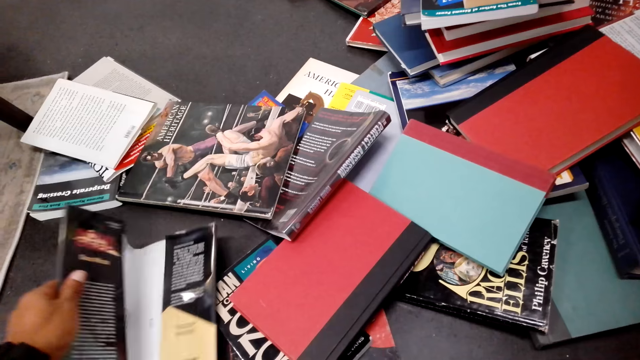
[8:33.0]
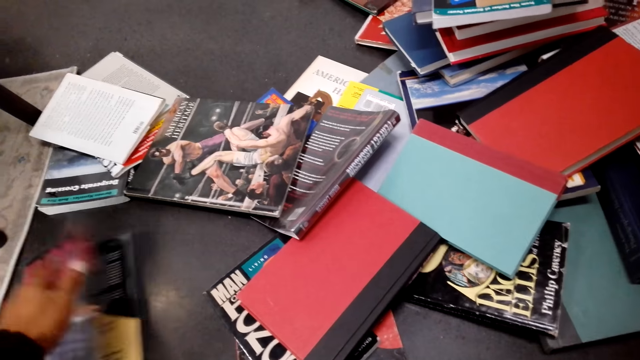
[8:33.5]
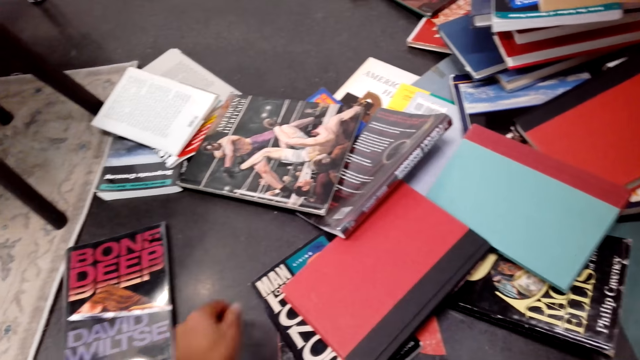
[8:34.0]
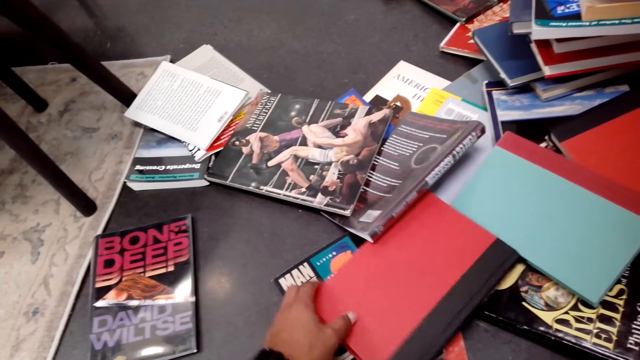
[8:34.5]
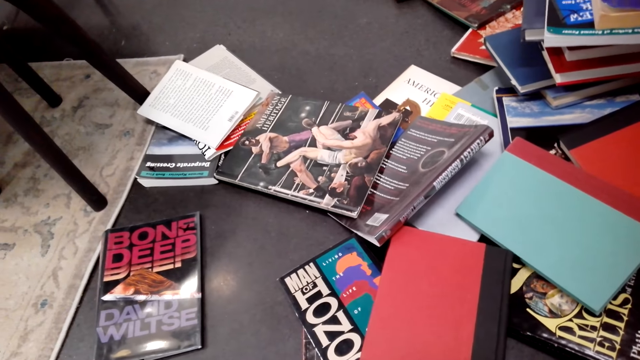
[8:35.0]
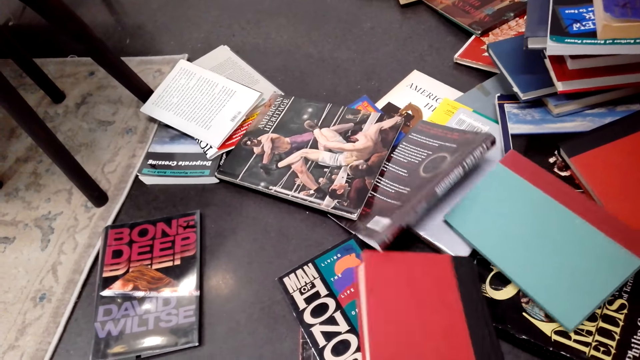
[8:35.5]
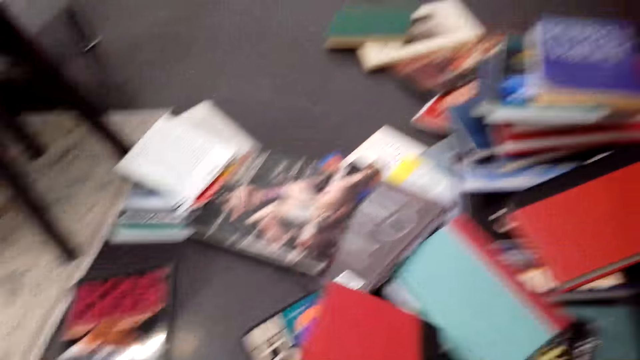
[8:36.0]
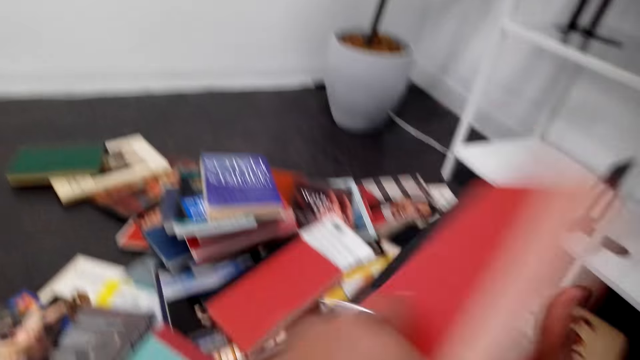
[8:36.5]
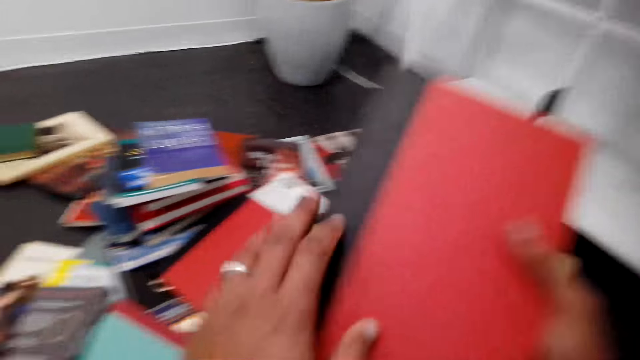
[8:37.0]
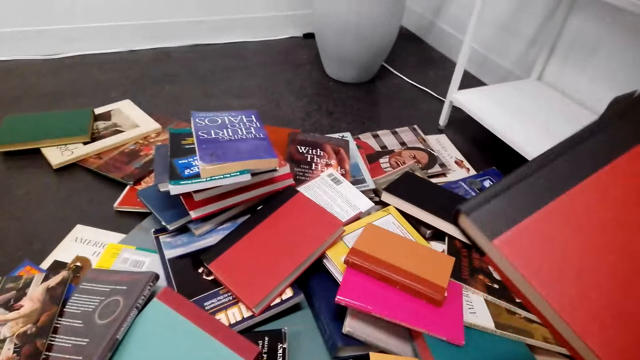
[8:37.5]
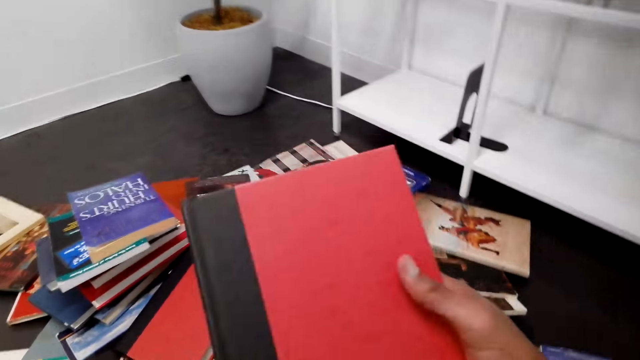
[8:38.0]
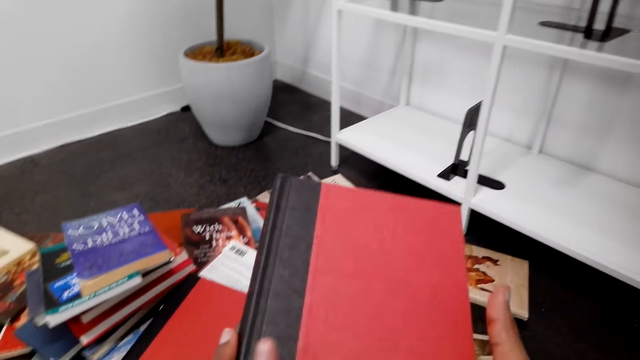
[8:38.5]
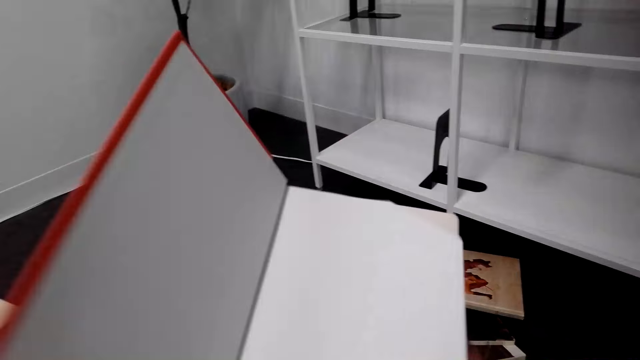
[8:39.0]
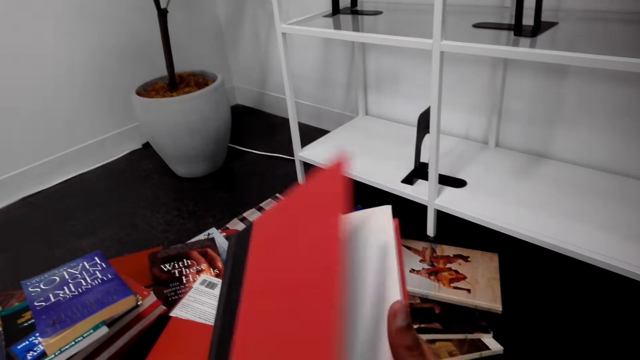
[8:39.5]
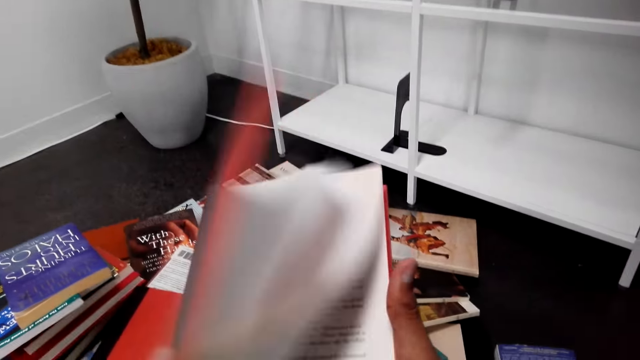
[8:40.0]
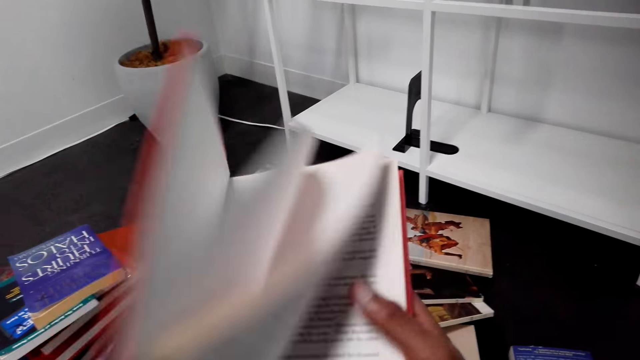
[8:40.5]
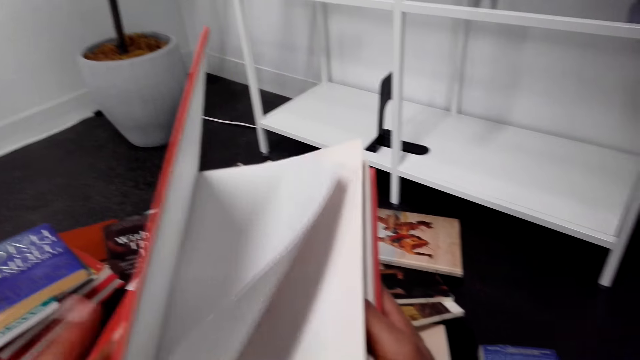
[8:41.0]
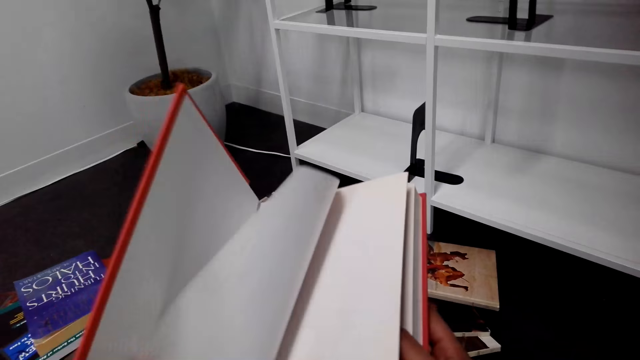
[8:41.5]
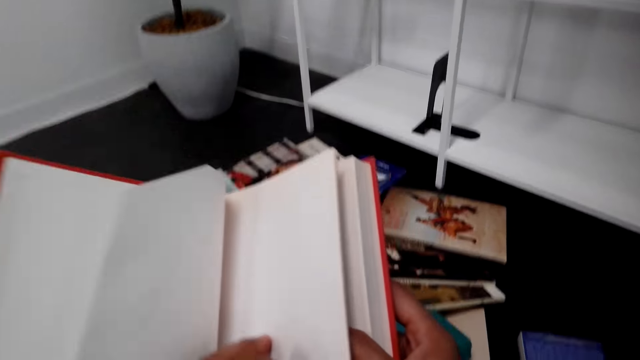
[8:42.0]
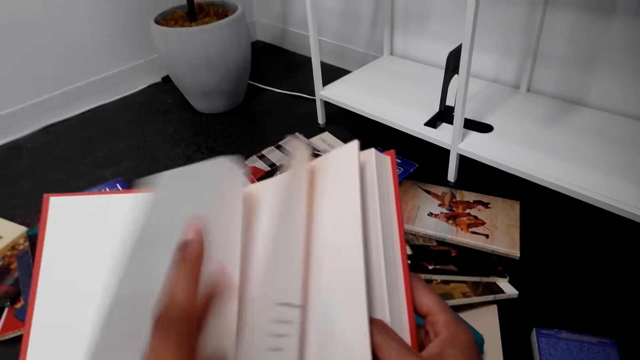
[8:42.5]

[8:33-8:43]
The camera wearer opens the book. They touch the book. They hold the book. They carry the book. They move the book from the left hand to the right hand. They hold the book with the right hand. They open a new page of the book. They close the book. They flip through the book.

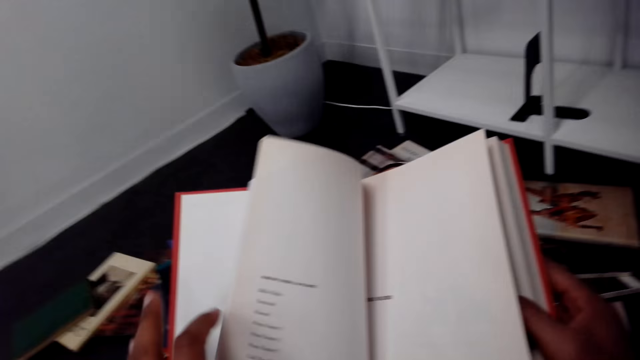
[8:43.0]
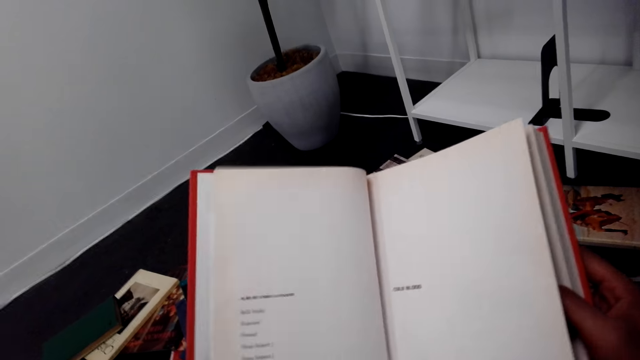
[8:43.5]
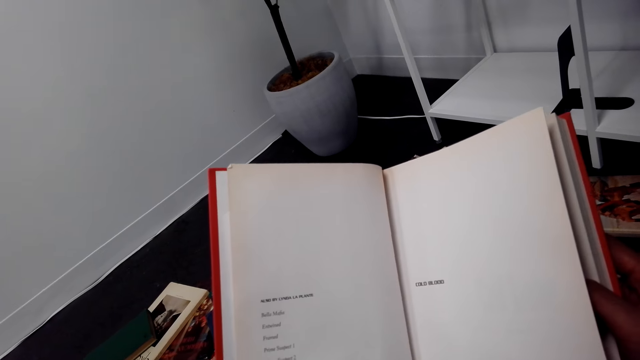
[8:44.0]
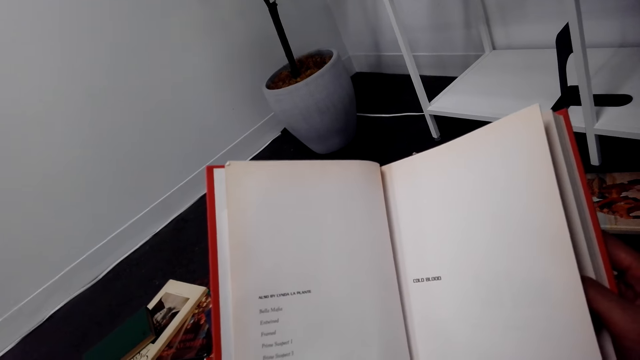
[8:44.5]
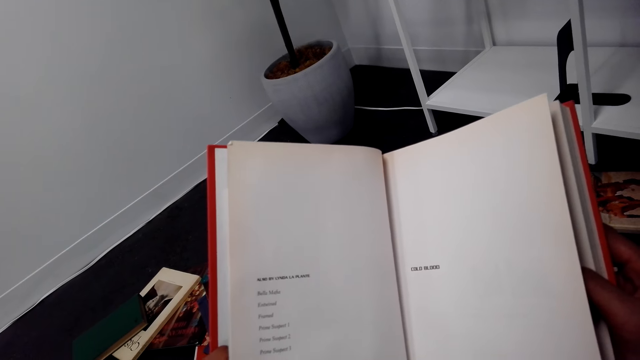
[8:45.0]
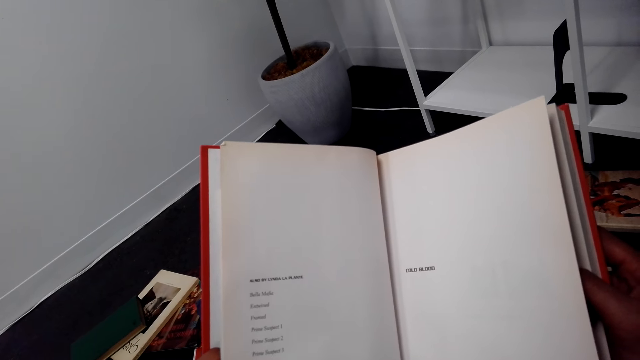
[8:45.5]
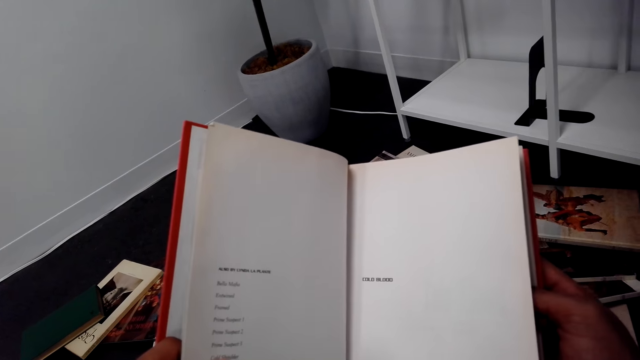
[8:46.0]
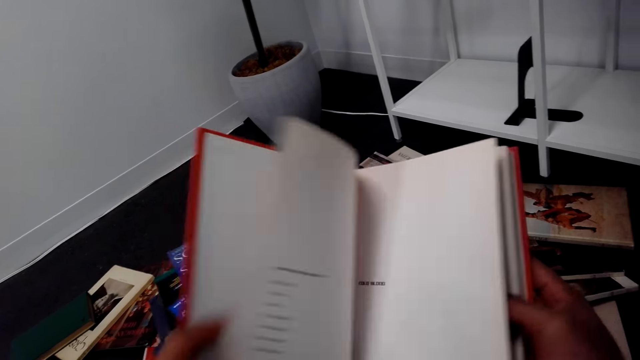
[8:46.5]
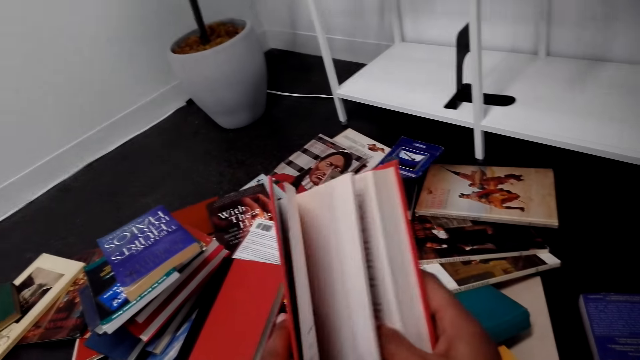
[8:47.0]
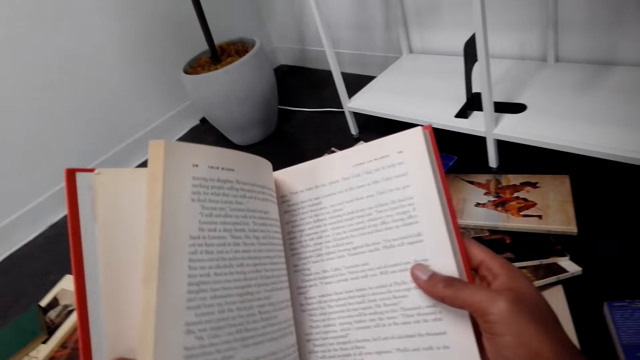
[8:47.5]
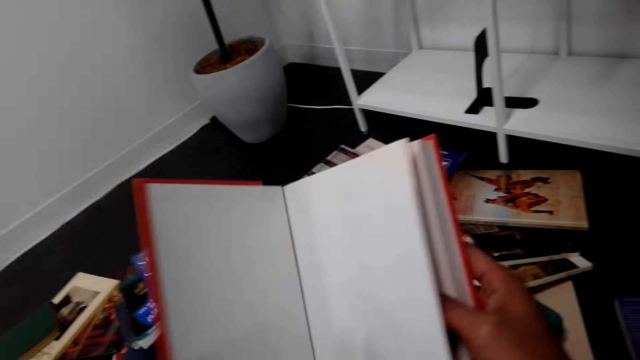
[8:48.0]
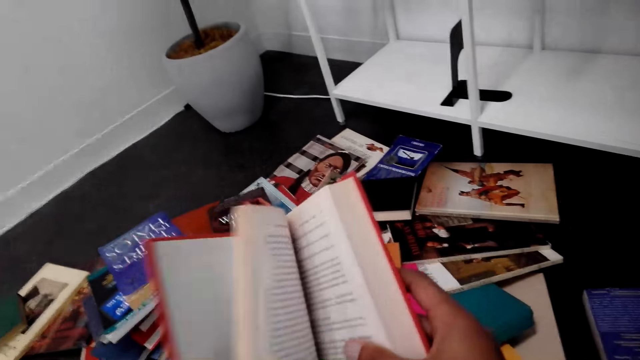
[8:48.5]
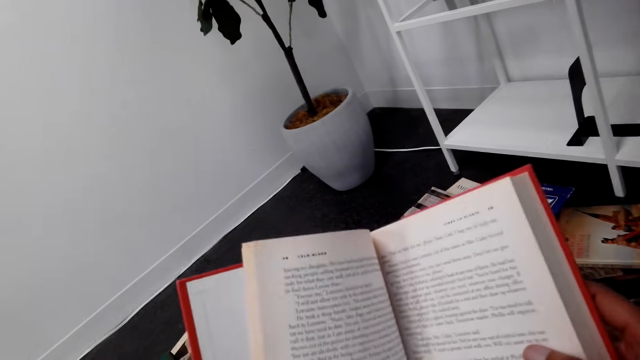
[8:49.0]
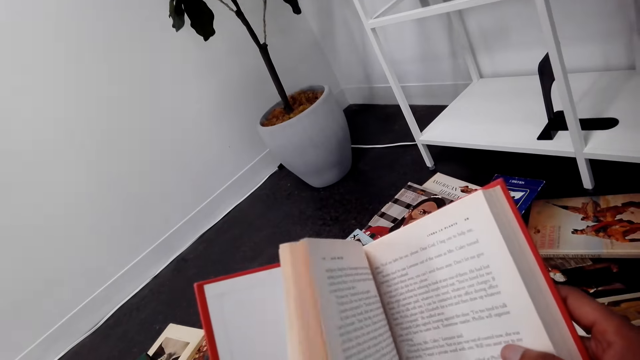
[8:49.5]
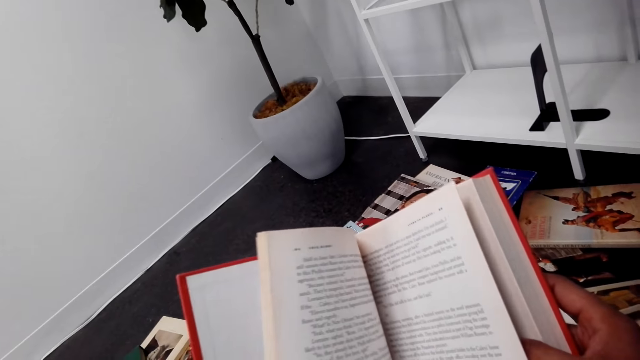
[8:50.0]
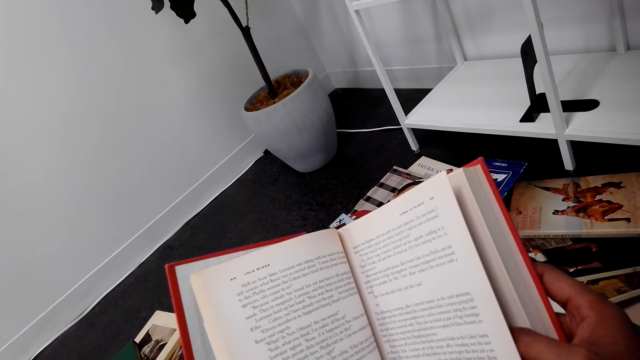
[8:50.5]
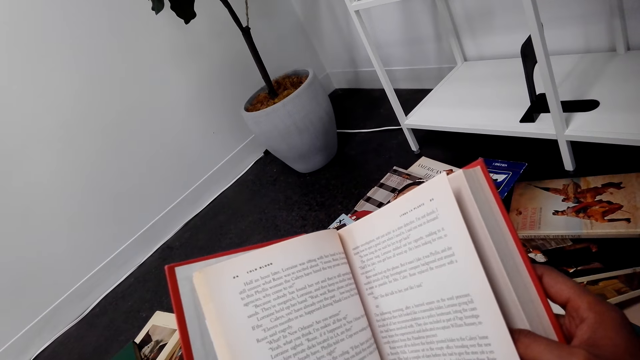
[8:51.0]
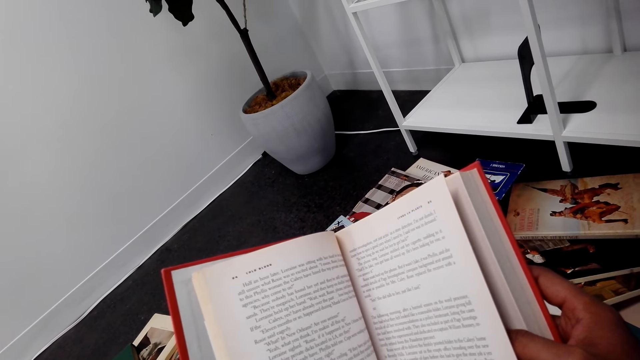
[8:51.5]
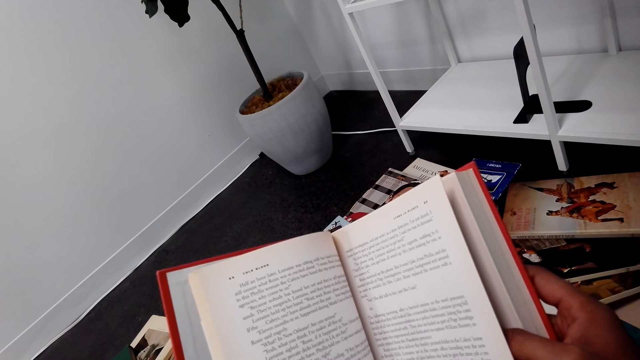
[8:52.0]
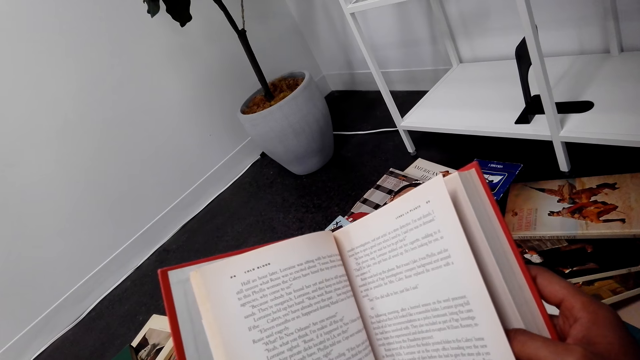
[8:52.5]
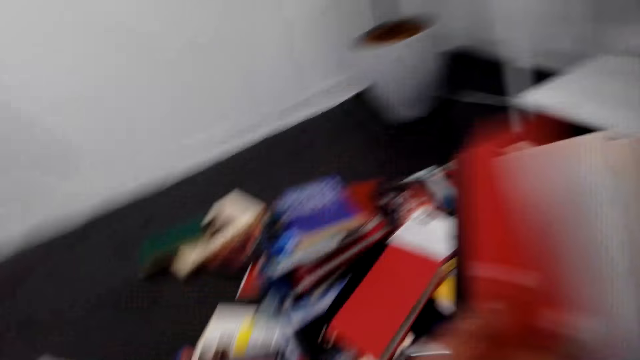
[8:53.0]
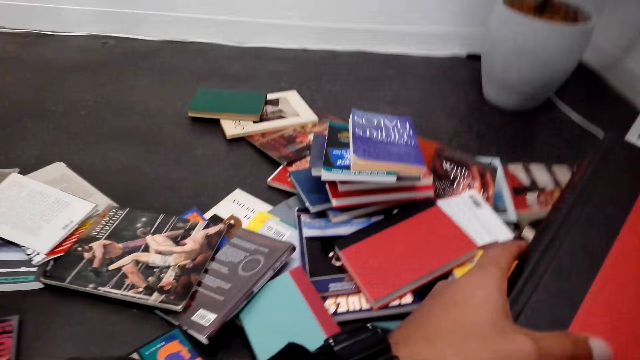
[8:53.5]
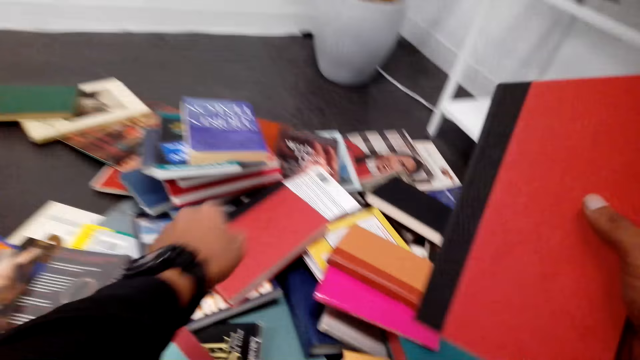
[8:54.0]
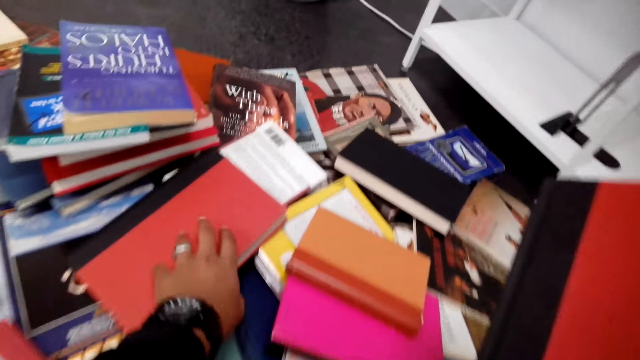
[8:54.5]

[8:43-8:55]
The camera wearer reads the book. They flip through the book. They read the book. They close the book.
